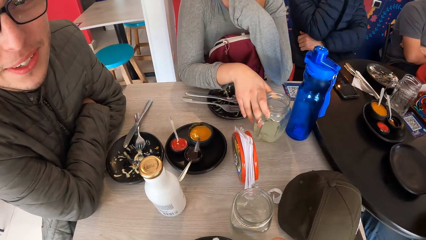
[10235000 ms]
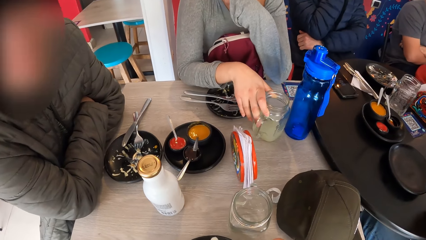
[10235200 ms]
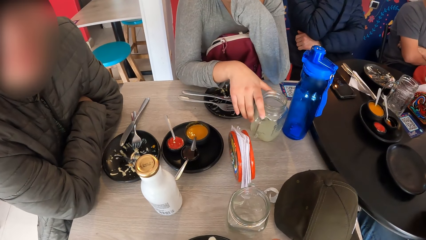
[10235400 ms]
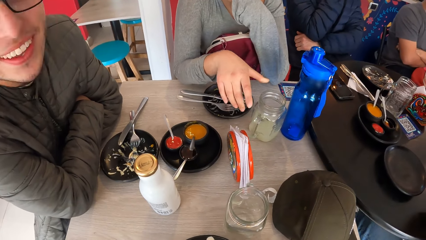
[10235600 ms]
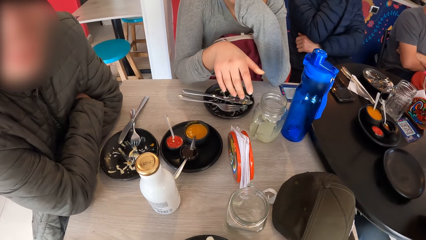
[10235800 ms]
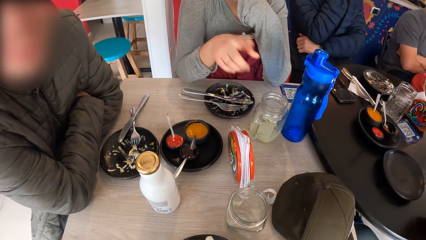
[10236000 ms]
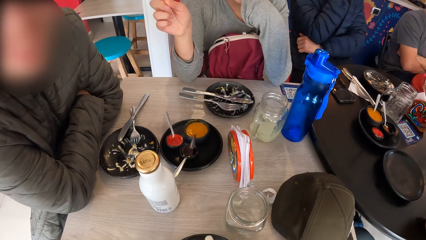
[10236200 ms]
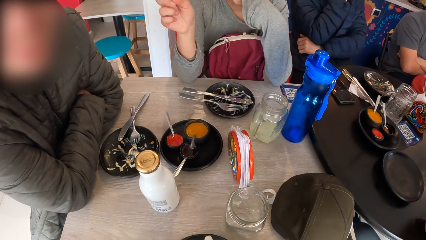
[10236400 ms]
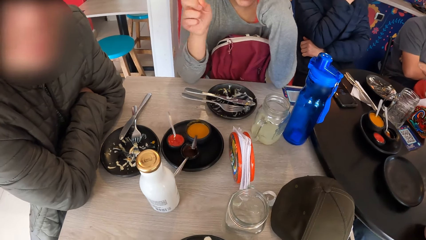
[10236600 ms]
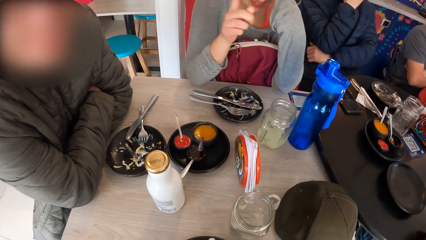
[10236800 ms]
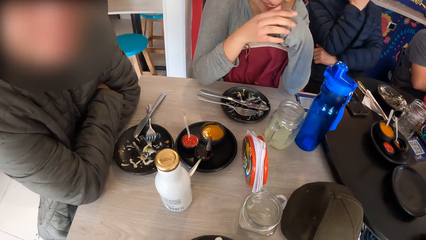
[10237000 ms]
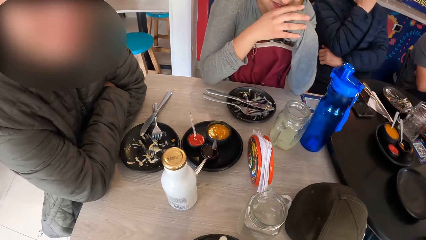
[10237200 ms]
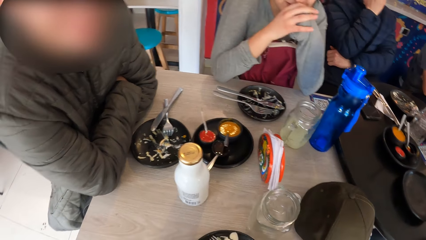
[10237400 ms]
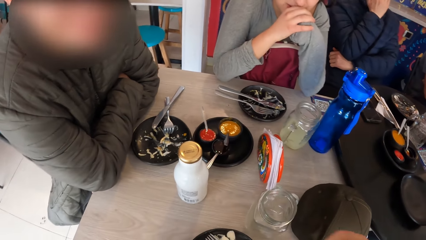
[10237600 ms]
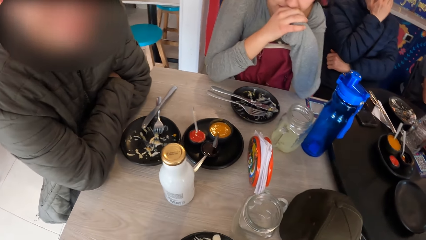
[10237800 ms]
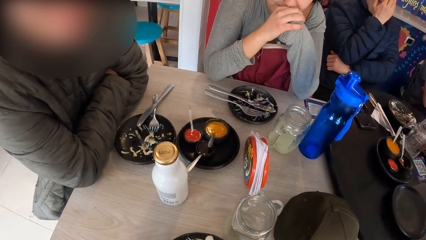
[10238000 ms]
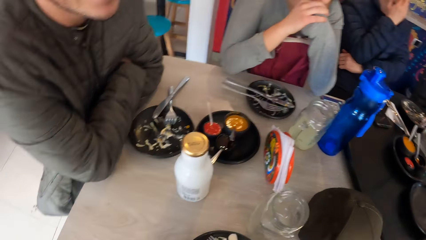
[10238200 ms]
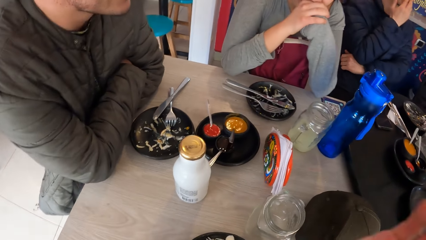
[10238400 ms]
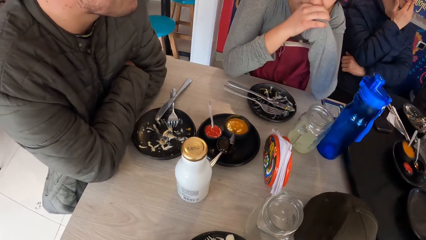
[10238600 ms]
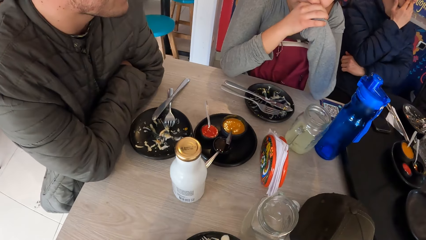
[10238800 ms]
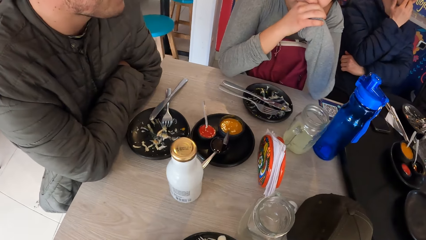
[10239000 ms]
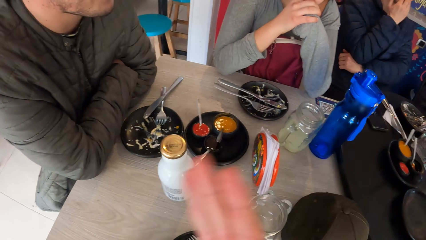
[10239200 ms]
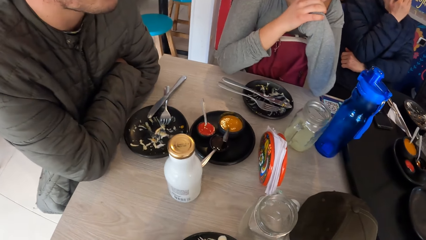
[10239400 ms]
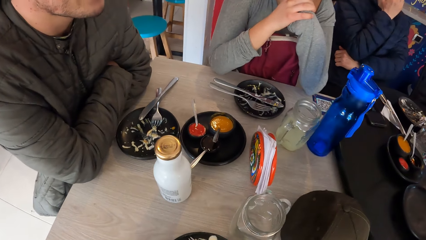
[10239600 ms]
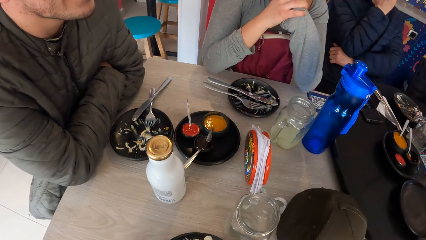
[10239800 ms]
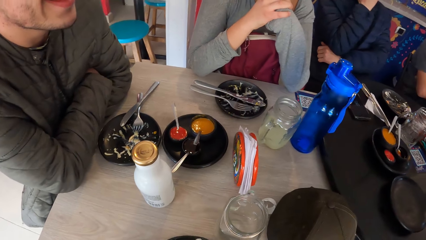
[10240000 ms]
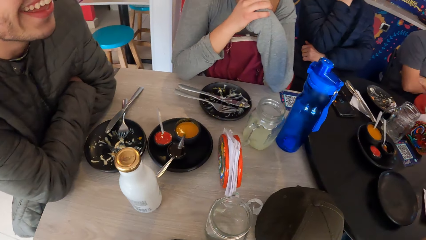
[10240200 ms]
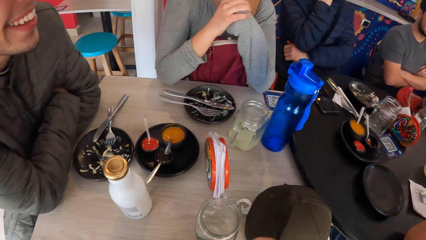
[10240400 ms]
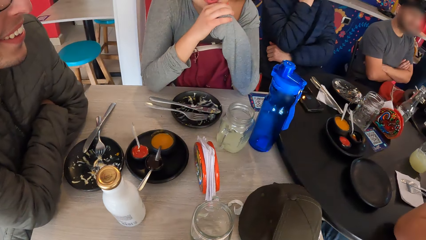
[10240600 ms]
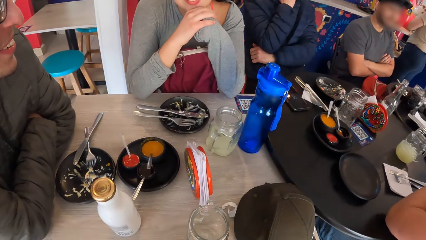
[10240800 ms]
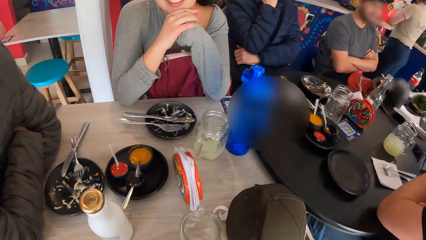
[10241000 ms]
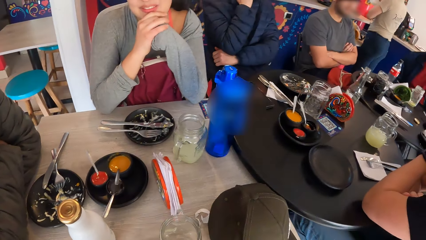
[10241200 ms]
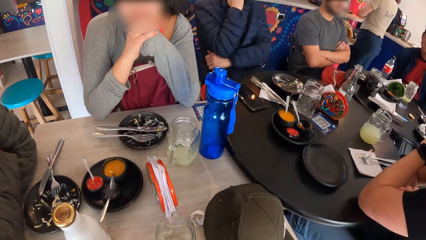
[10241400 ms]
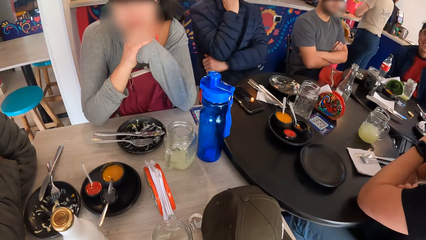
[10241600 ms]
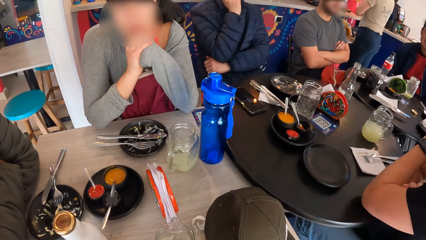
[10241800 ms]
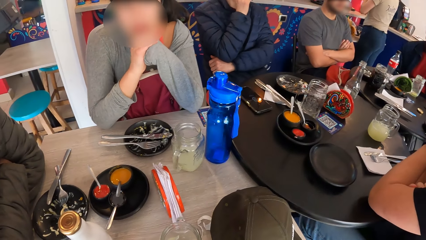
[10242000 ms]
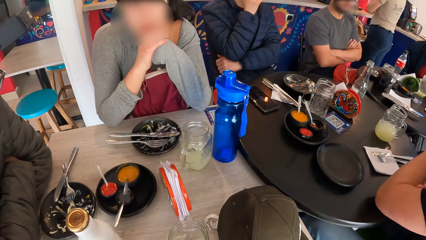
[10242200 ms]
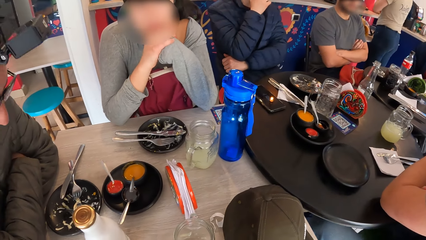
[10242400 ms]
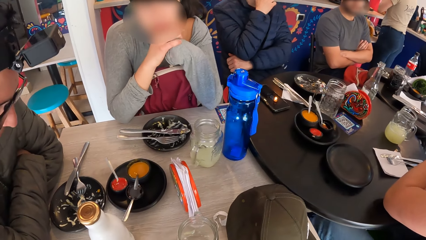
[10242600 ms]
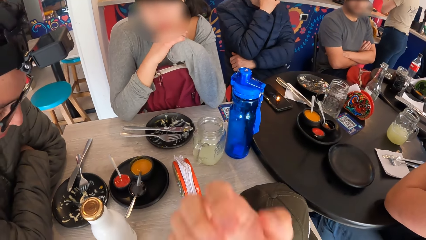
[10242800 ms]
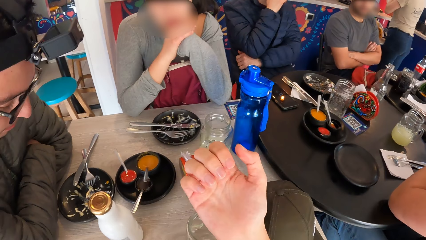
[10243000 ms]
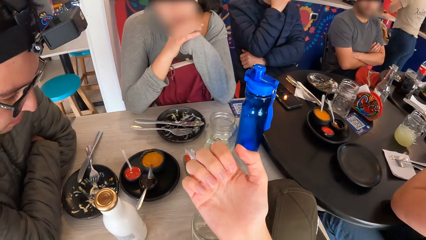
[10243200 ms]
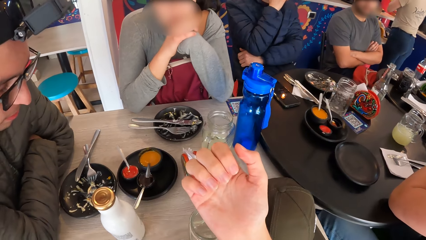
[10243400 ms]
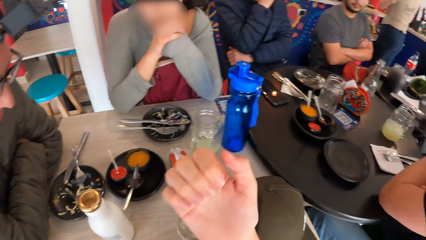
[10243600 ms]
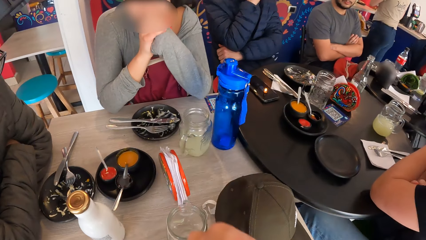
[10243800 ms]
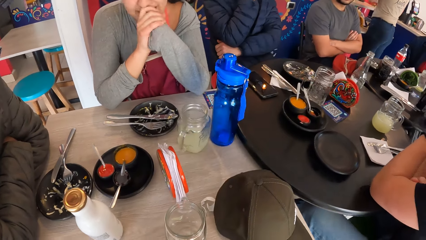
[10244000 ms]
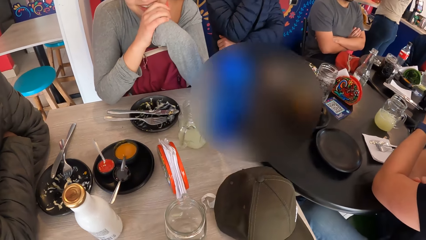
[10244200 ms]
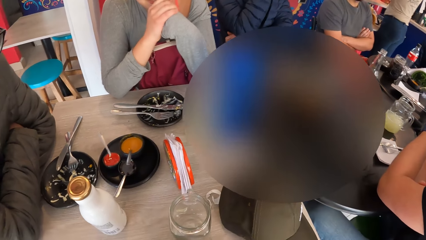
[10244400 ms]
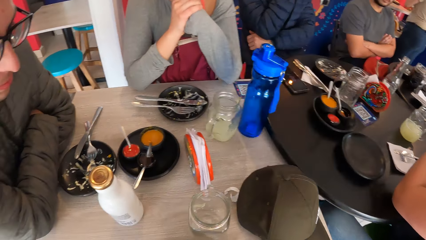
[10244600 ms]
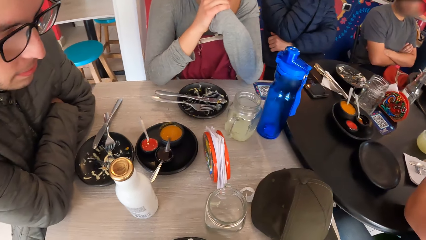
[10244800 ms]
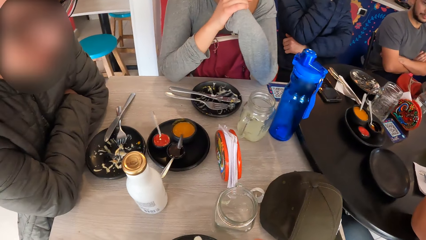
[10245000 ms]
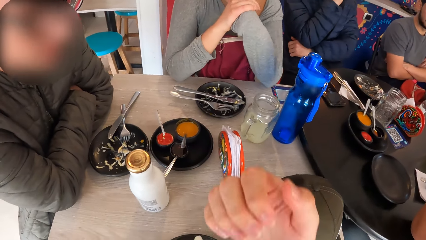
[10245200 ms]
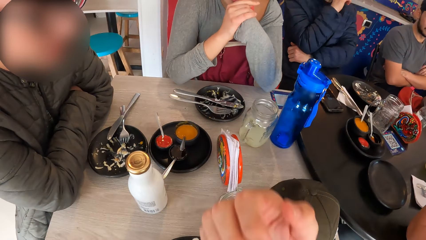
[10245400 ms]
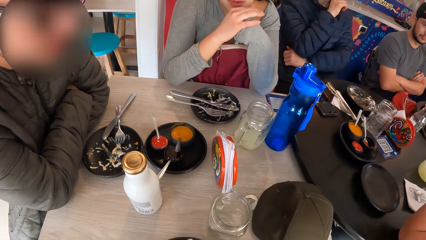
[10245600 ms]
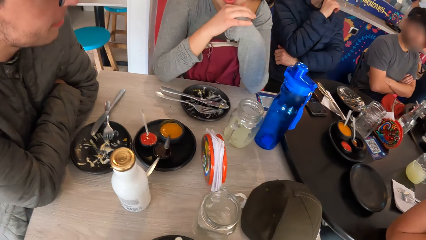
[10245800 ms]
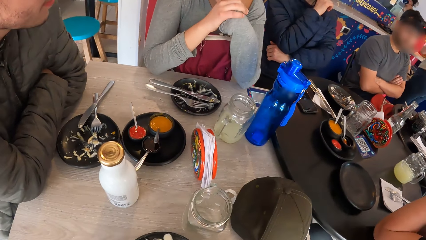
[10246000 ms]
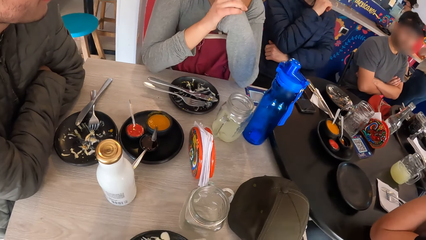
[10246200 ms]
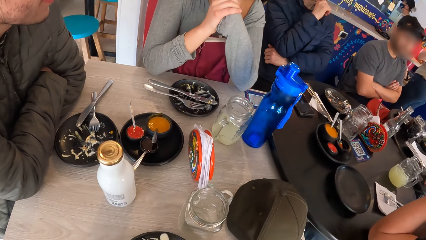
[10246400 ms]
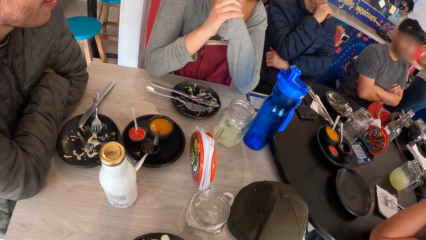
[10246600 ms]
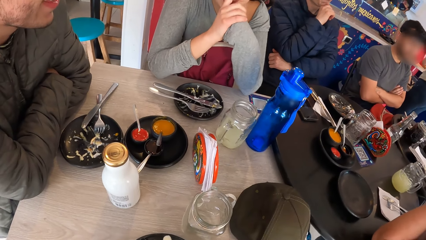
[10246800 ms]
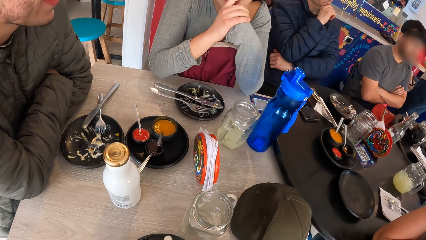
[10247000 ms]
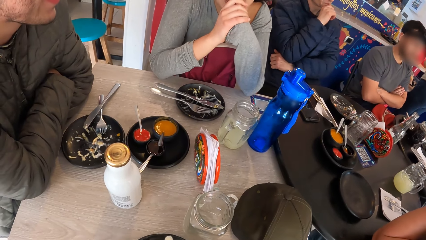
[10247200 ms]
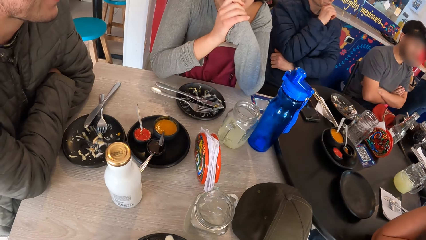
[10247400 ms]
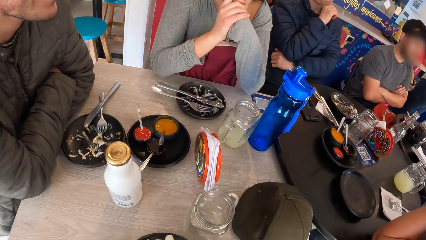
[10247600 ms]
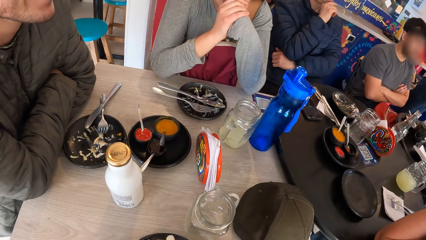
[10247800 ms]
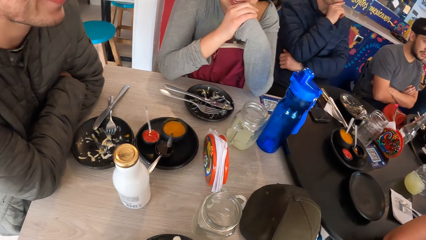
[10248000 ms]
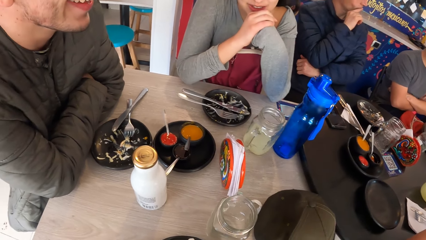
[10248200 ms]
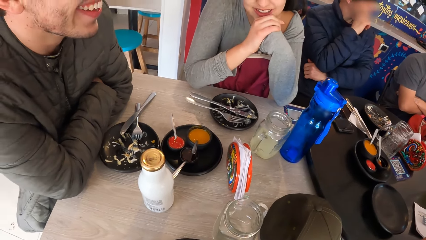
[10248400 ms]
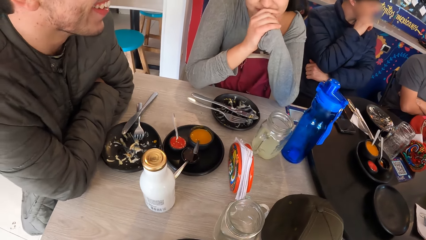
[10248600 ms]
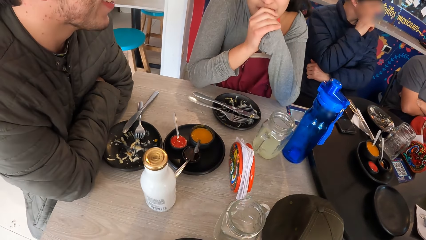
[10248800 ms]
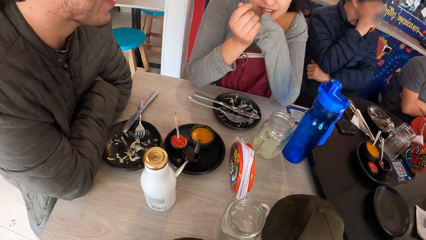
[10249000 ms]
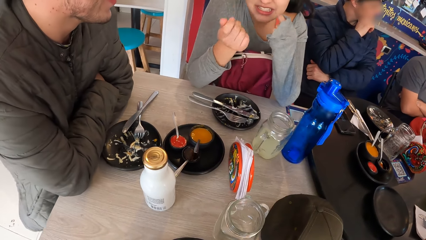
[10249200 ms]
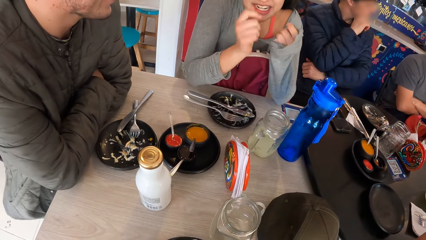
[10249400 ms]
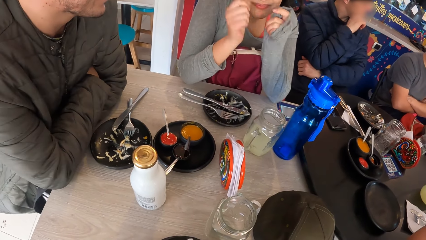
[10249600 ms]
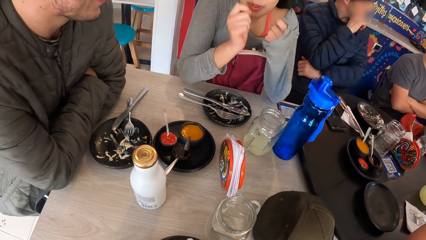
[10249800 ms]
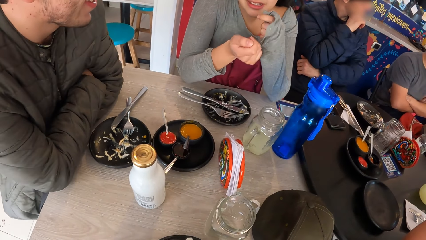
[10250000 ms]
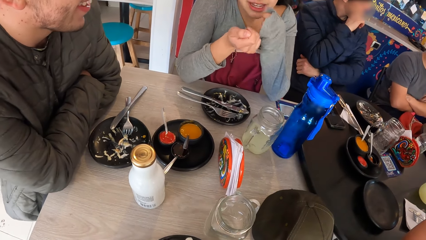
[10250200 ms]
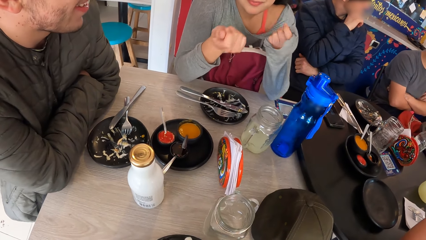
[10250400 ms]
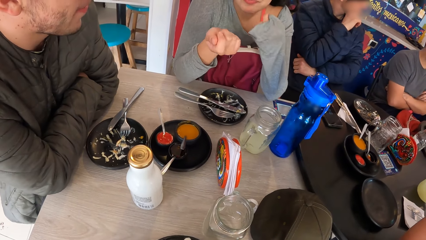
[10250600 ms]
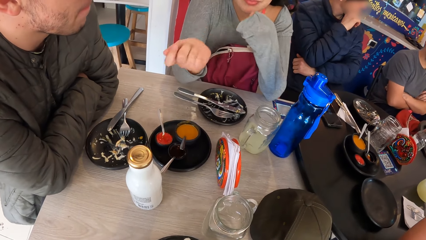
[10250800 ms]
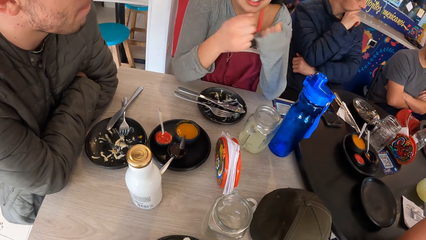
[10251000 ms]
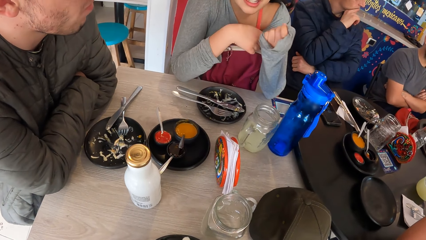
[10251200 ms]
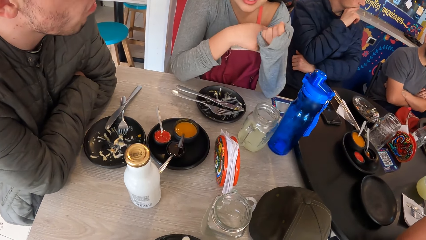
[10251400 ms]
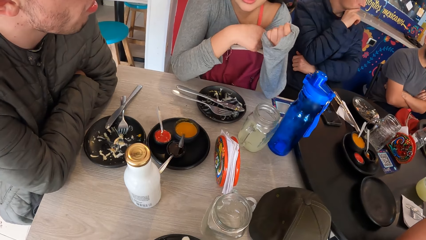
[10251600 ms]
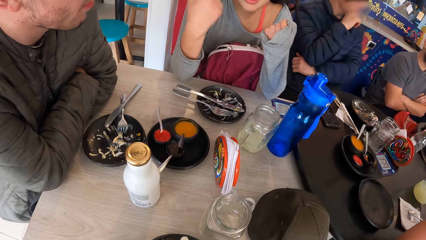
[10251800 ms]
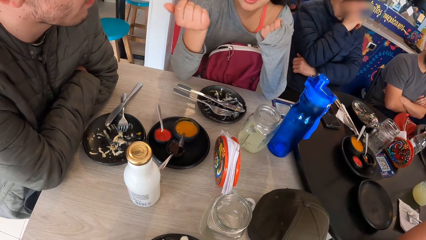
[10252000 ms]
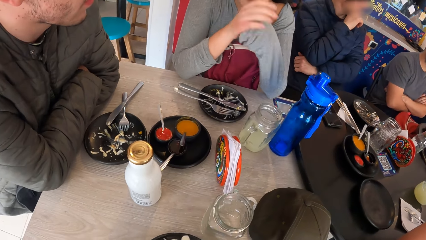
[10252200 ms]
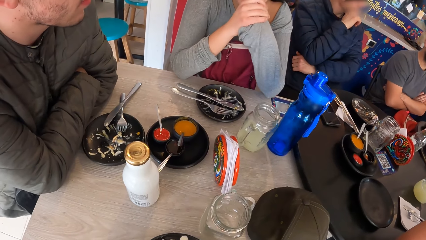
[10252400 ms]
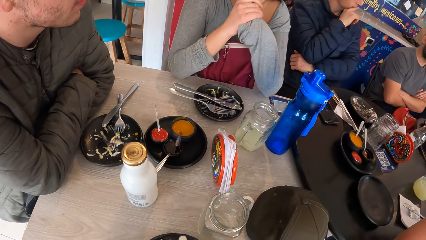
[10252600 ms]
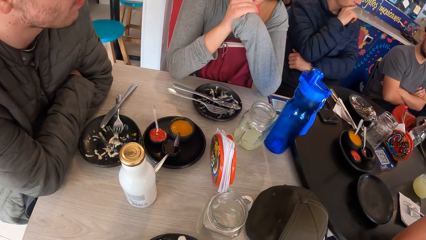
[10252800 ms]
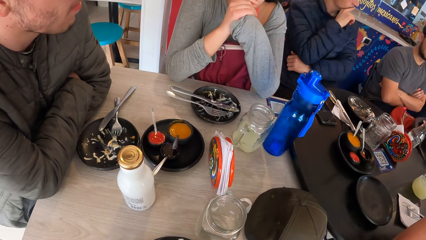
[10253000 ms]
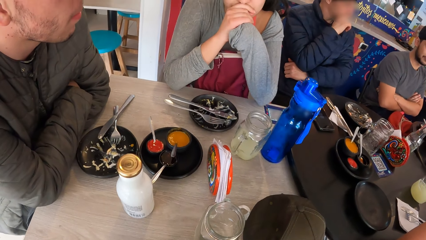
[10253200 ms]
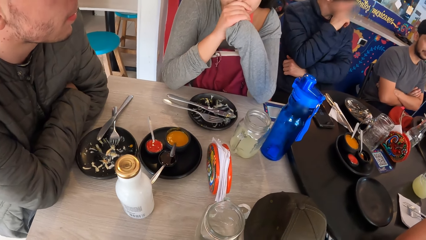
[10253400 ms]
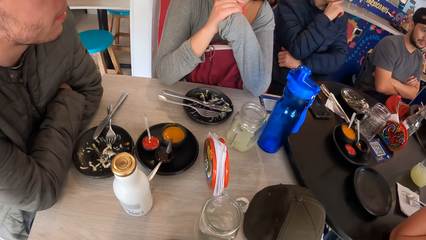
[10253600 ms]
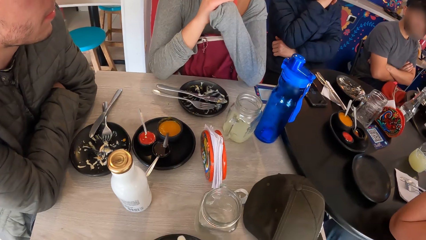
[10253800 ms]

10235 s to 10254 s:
A woman moves her hand. The camera wearer moves a hand. They interact with a man and the woman. The woman moves her hands.
